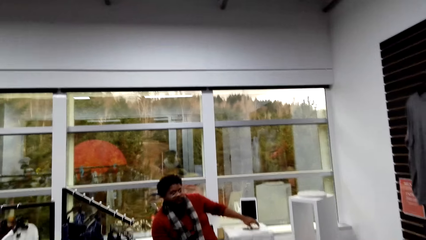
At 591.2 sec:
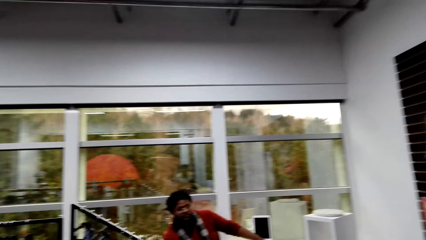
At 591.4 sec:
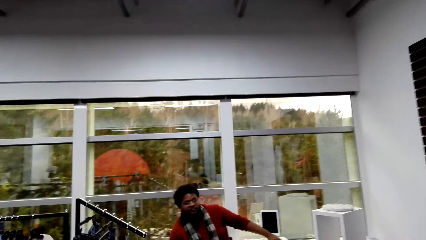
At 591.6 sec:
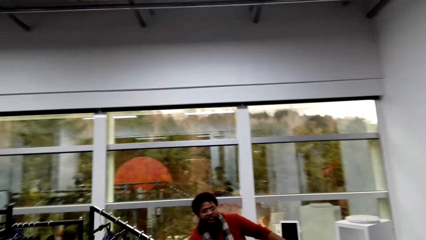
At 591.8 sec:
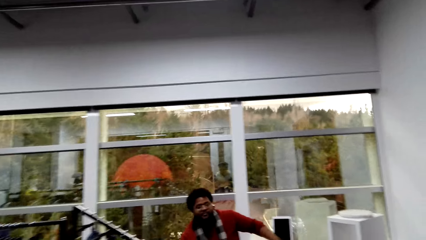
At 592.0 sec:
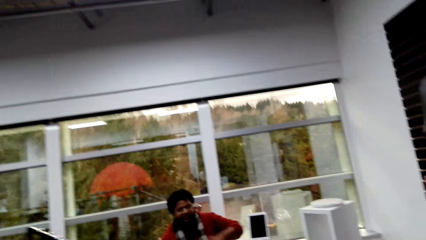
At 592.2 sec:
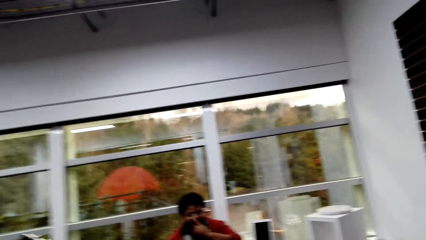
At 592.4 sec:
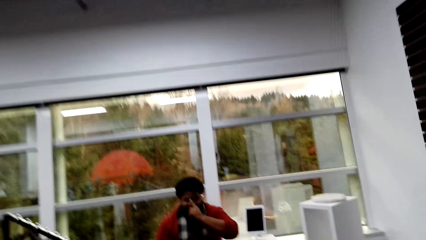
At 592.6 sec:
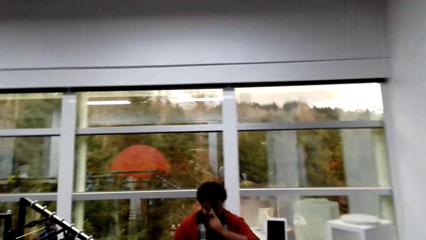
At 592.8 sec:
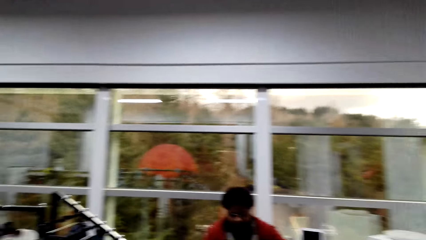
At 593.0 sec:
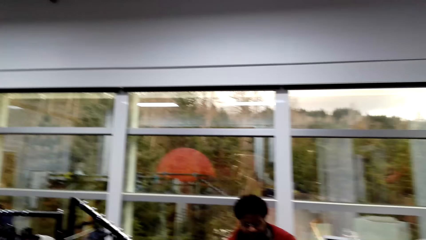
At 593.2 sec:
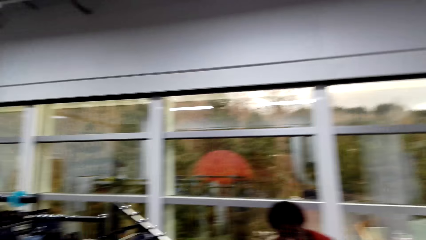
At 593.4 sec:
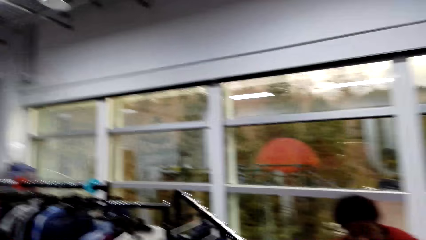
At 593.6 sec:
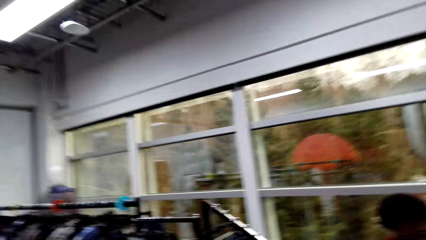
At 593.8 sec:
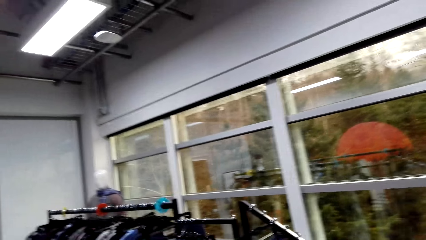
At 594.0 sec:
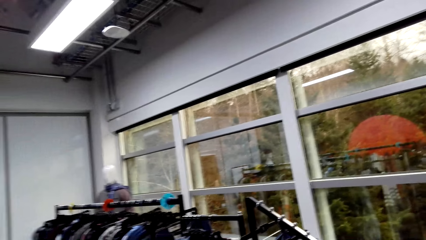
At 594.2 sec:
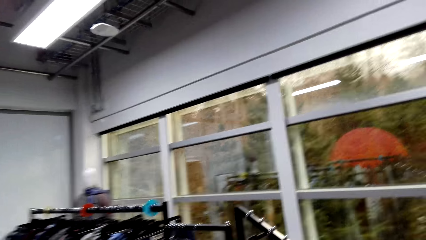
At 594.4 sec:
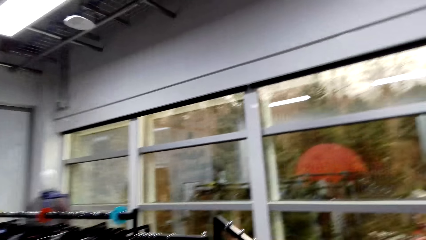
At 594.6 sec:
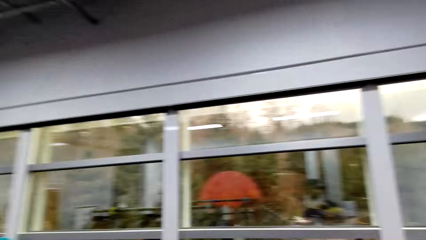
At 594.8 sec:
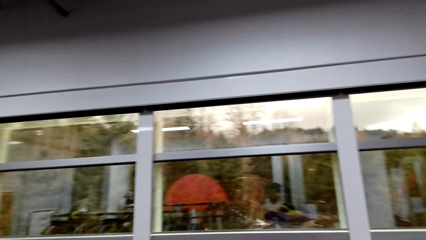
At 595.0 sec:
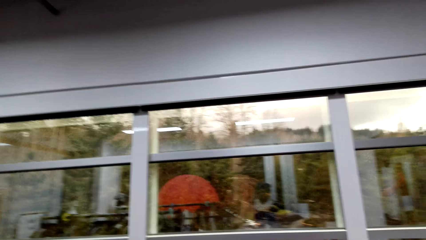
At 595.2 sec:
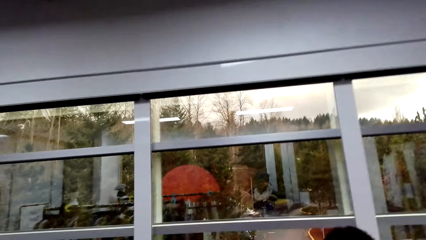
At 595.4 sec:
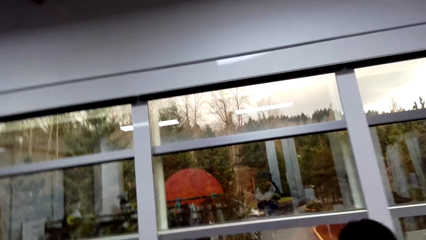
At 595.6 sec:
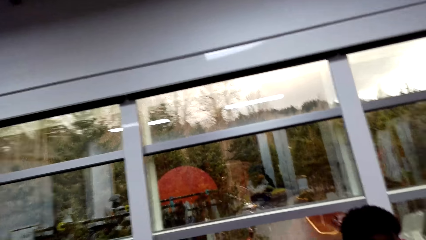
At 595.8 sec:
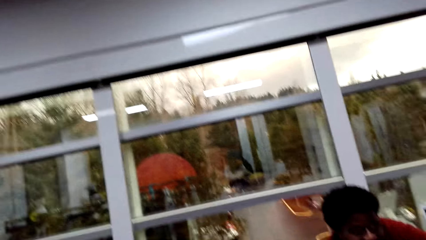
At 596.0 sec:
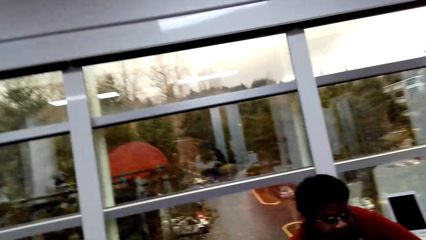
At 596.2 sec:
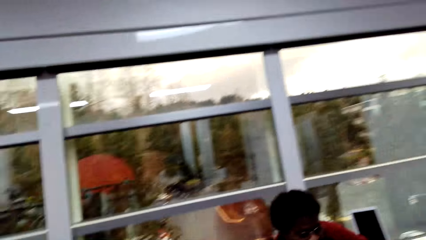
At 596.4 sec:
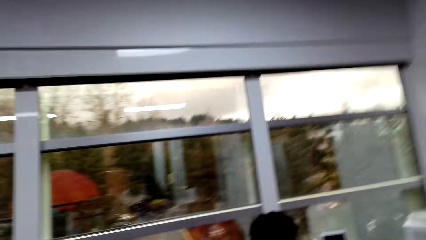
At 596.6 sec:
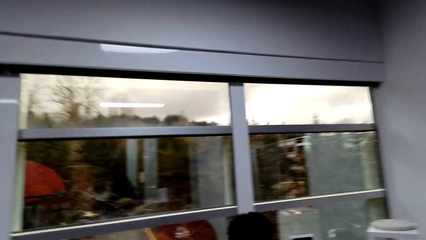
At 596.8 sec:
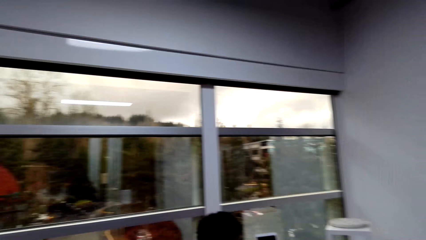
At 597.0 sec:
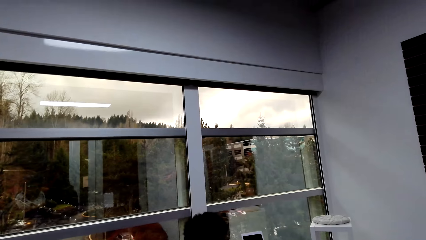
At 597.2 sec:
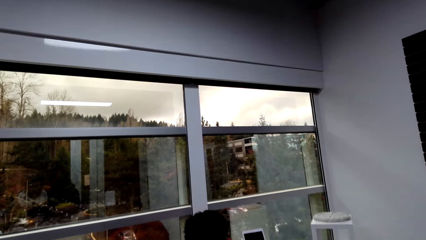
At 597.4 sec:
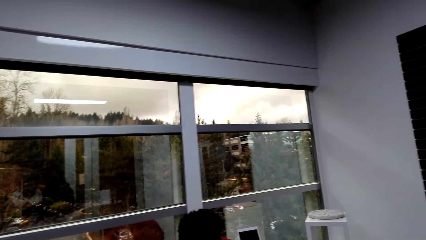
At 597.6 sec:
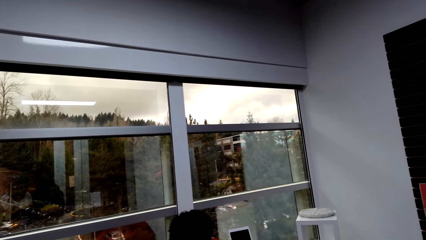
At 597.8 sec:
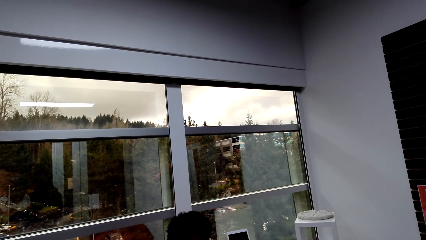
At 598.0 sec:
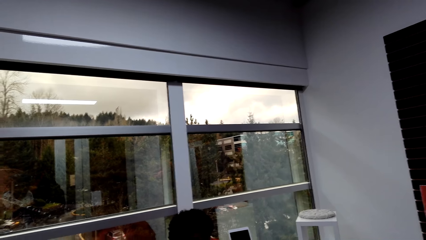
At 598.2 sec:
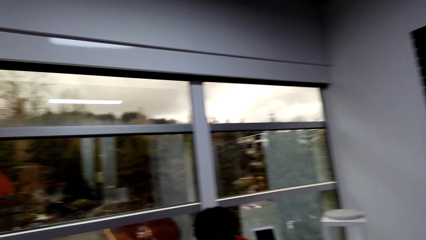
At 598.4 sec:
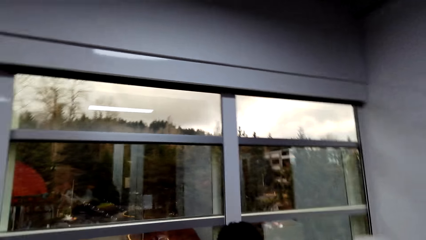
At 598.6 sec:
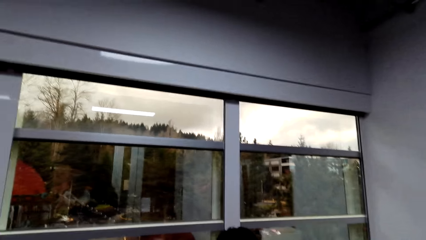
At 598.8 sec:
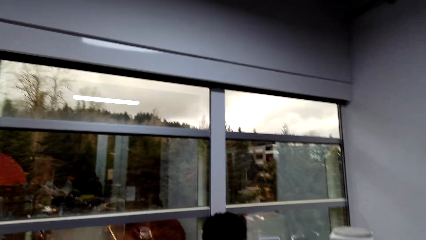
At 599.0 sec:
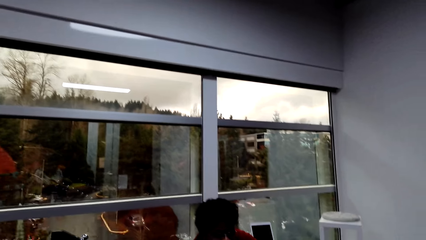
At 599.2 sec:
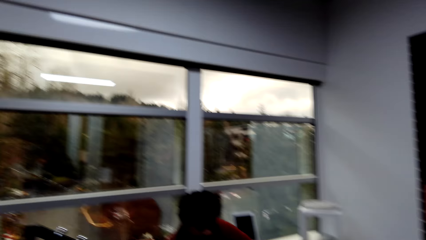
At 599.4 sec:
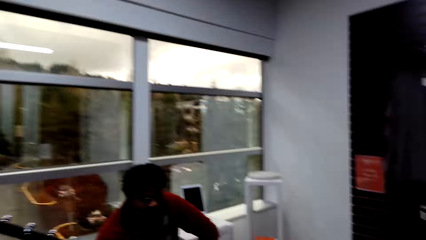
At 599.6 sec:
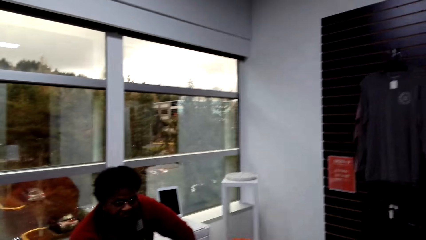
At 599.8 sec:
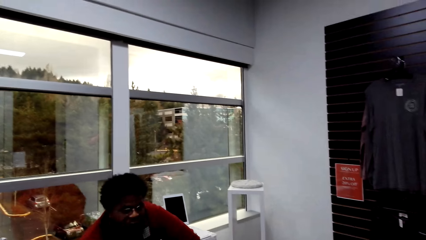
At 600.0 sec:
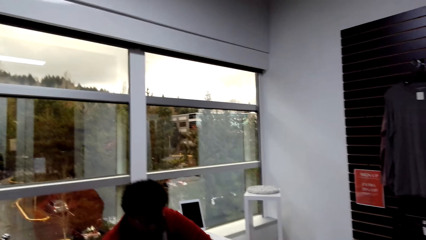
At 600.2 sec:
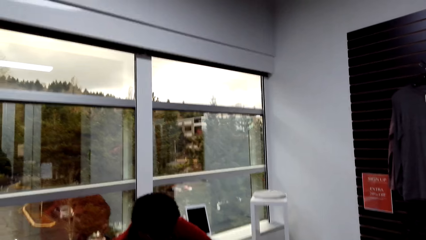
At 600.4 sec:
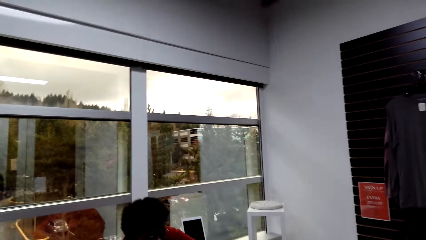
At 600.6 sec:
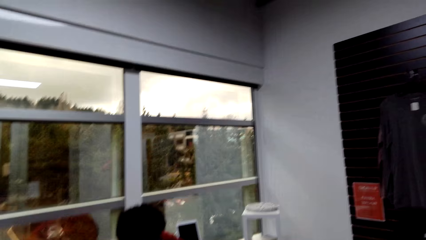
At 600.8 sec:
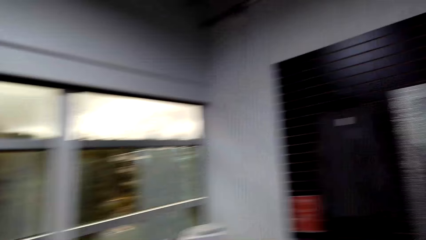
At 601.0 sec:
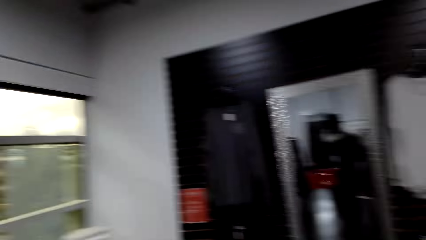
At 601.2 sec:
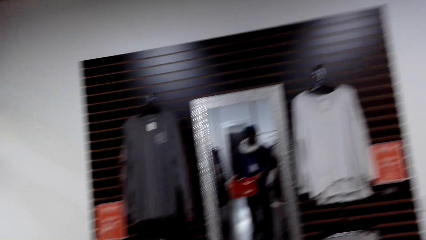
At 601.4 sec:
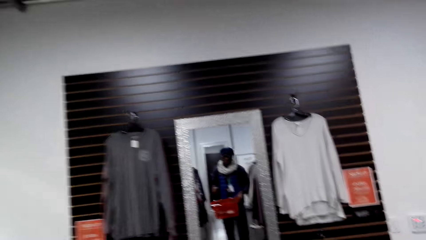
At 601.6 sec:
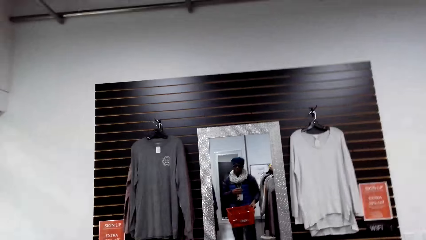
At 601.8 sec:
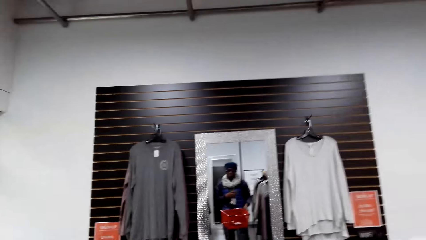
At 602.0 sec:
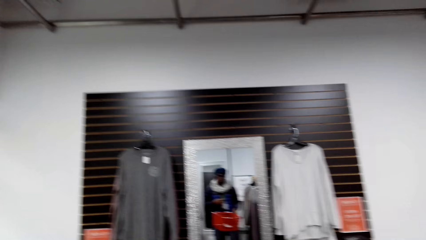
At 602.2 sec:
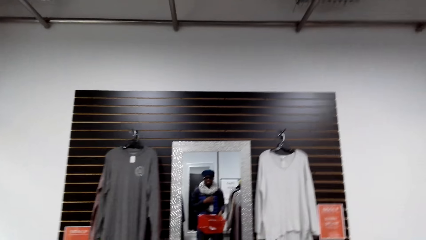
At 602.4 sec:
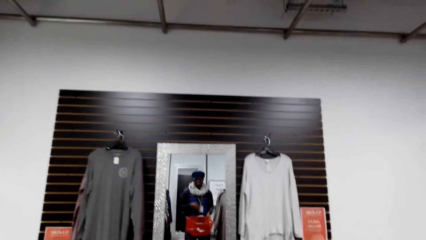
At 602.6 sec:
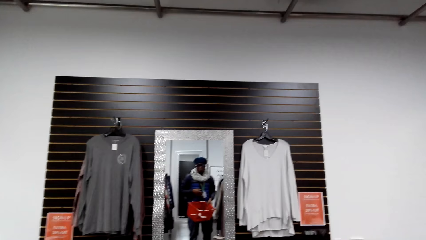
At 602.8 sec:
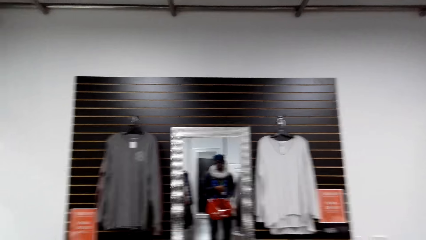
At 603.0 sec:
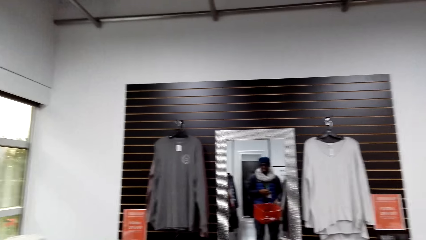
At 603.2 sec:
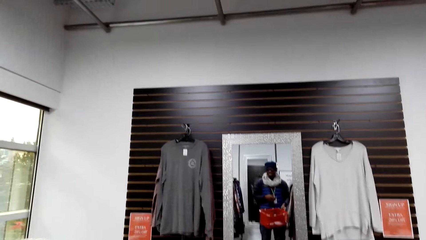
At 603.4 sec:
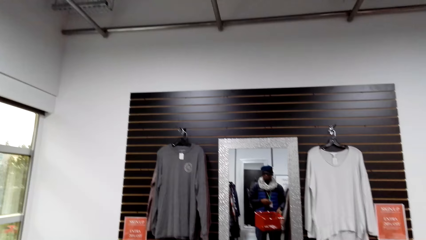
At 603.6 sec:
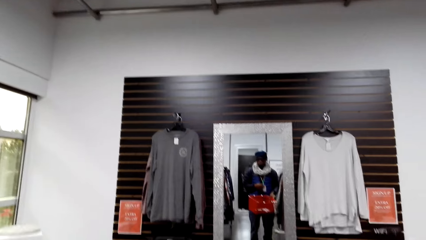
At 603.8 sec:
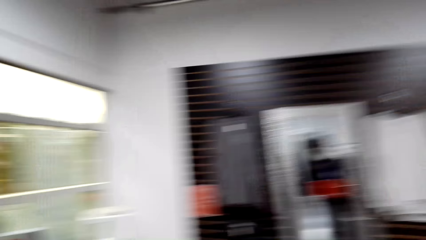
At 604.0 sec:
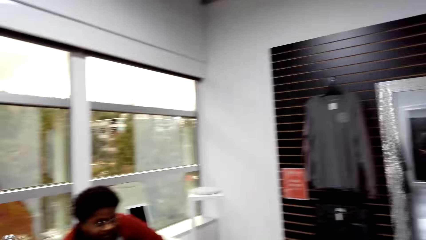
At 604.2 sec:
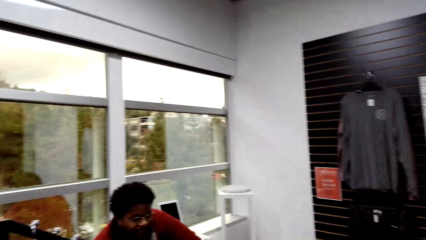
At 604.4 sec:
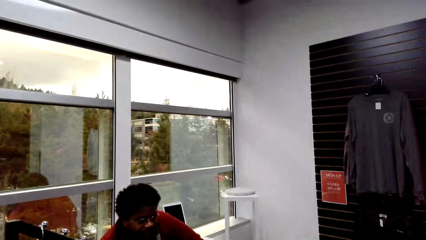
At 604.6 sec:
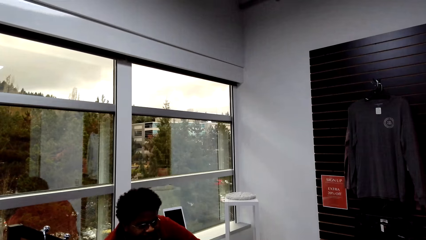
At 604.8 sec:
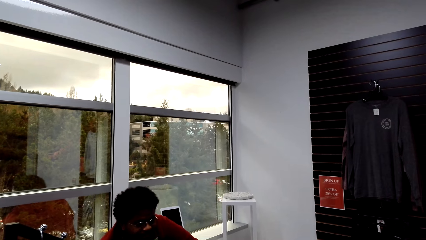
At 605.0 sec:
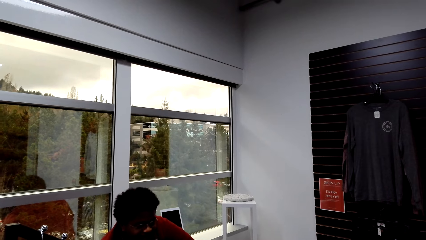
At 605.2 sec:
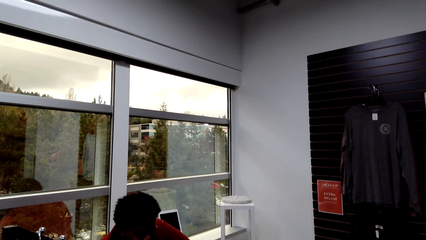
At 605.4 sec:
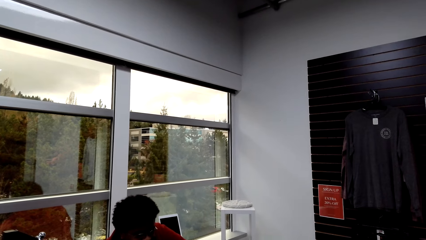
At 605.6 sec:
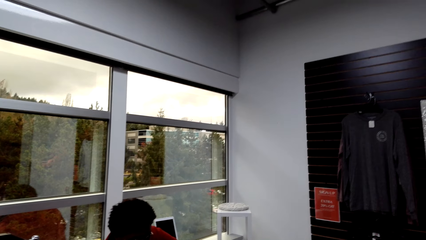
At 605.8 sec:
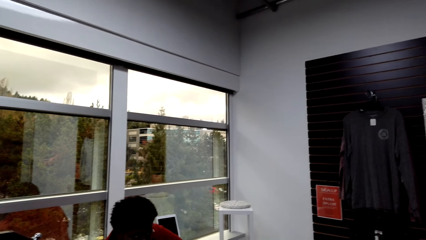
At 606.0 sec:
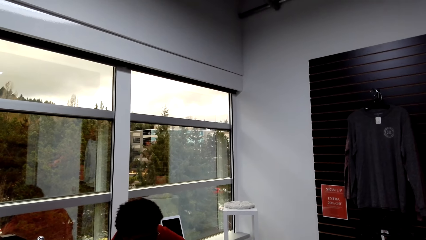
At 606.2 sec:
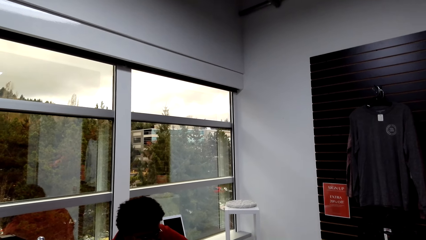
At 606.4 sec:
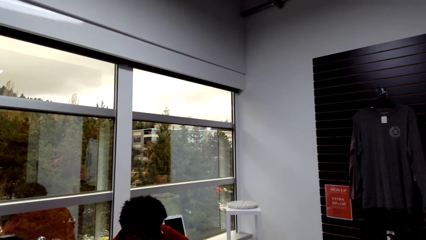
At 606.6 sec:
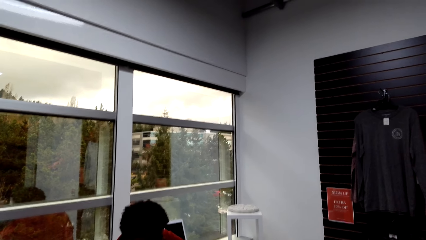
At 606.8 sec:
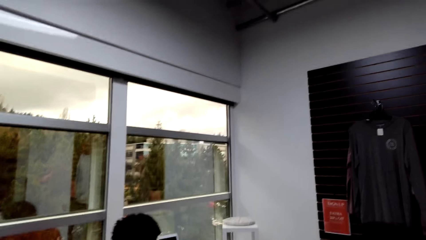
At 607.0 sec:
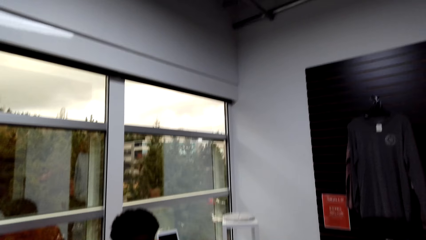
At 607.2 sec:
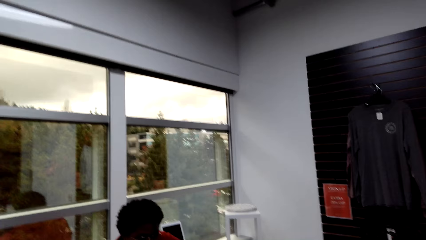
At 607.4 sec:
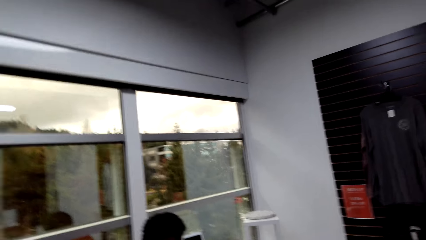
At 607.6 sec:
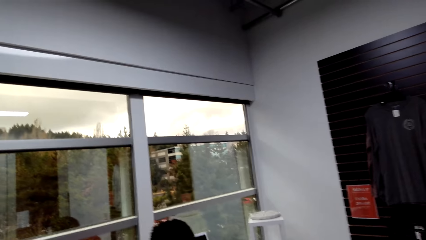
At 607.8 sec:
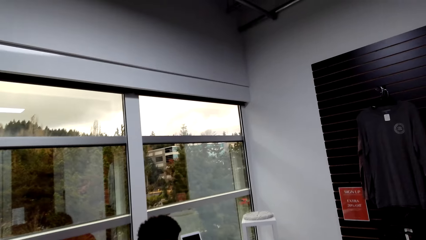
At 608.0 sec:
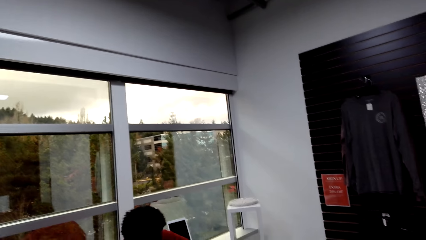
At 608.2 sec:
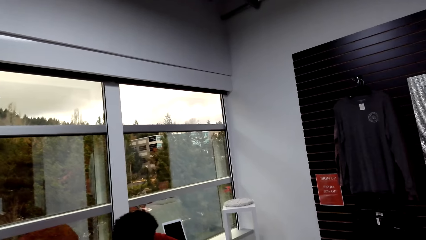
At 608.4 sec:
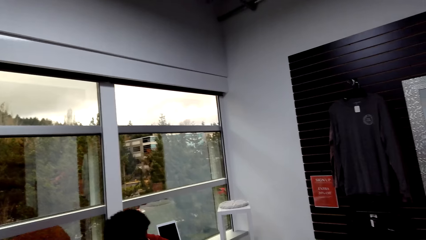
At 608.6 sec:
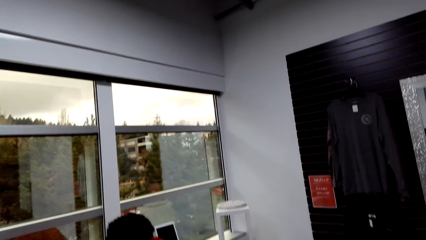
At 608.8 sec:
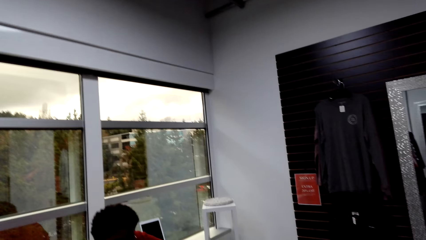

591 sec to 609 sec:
The camera wearer looks around while talking to someone.
